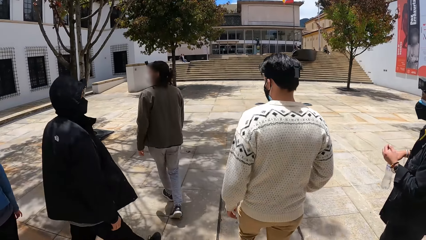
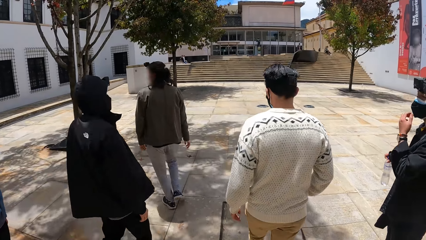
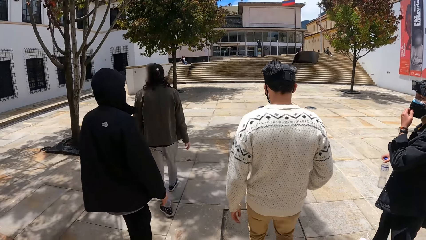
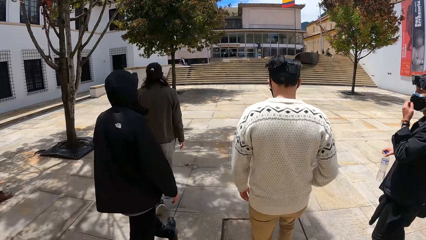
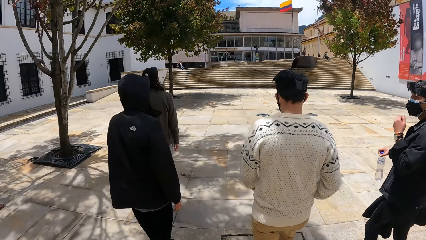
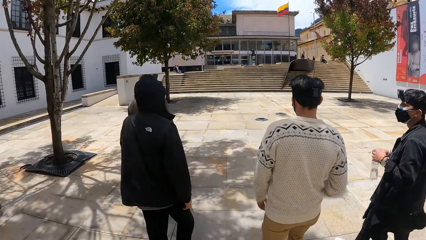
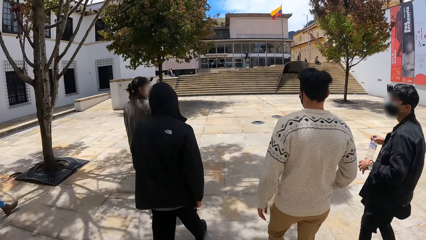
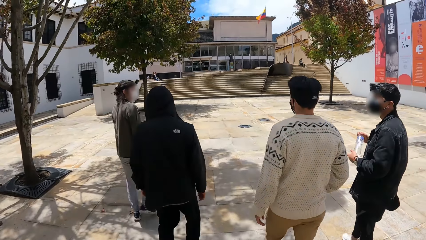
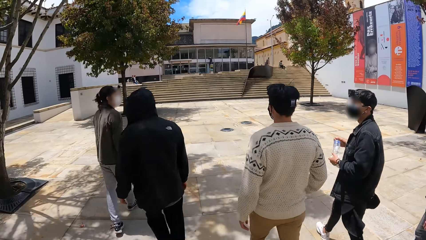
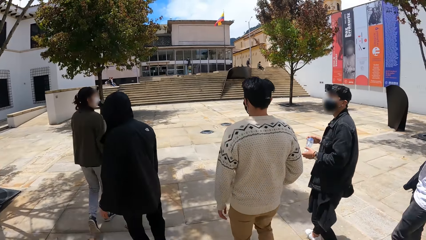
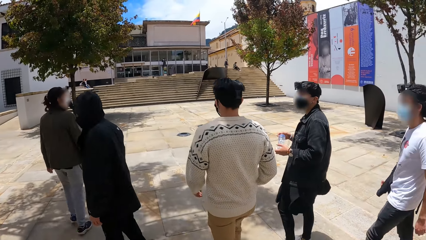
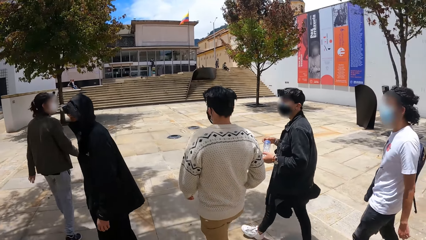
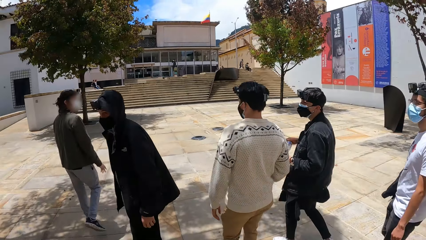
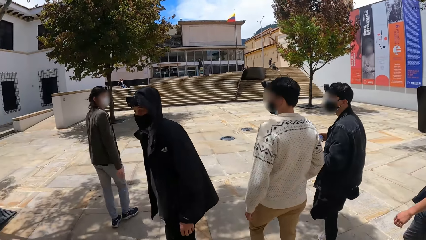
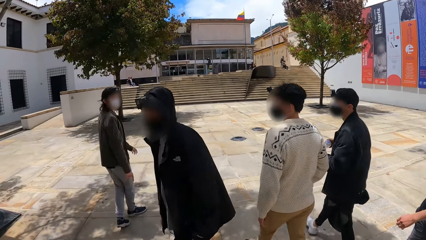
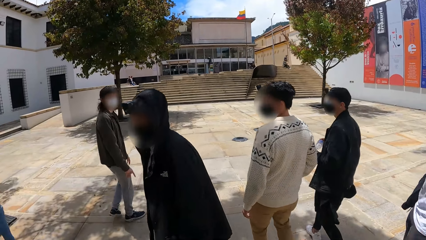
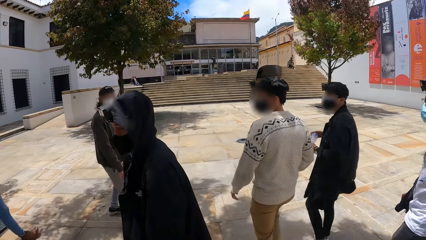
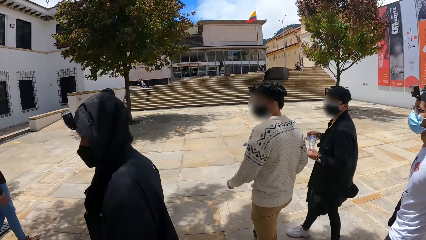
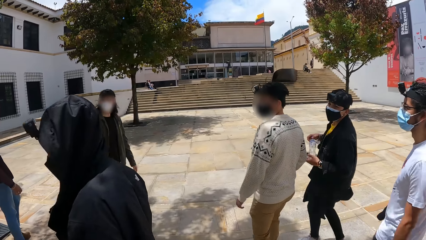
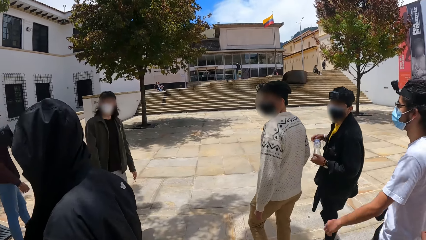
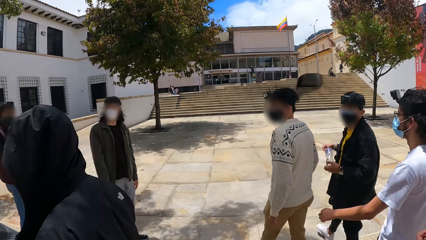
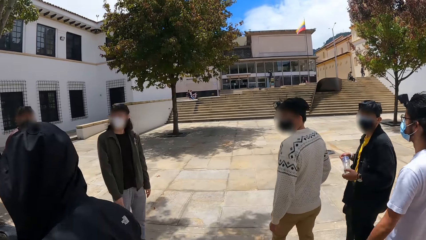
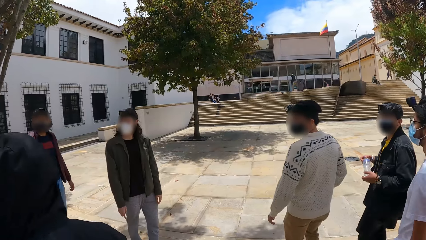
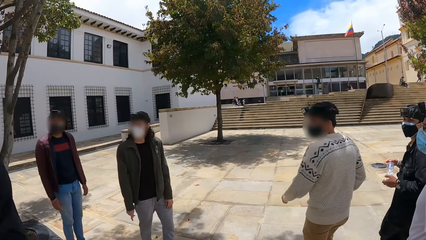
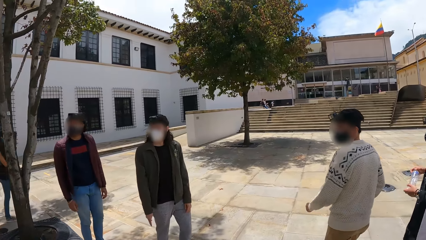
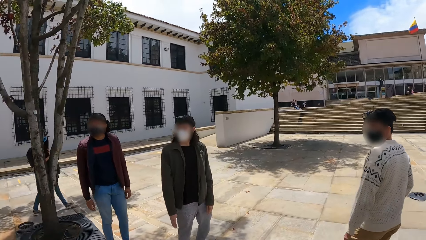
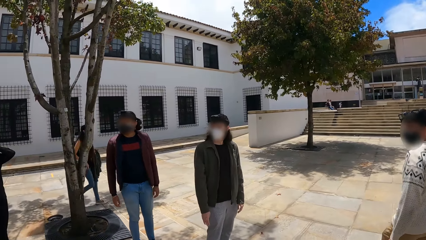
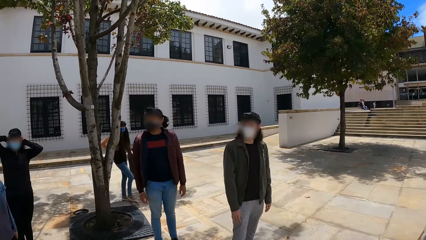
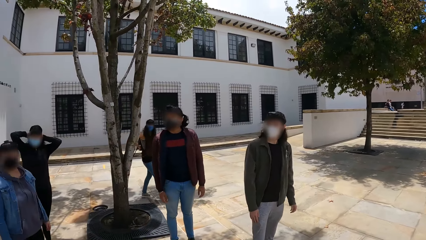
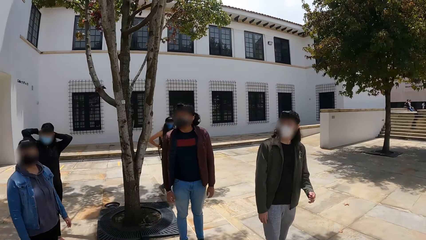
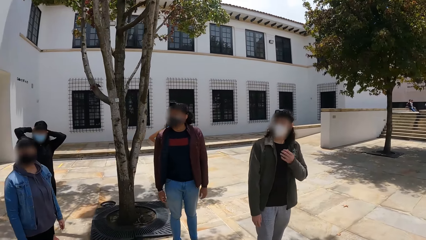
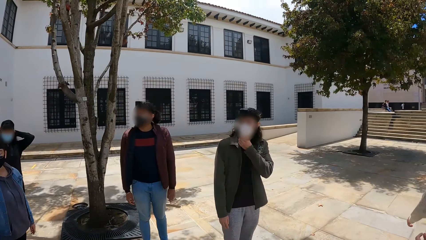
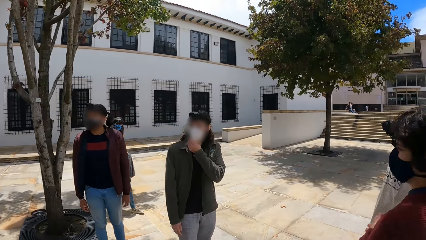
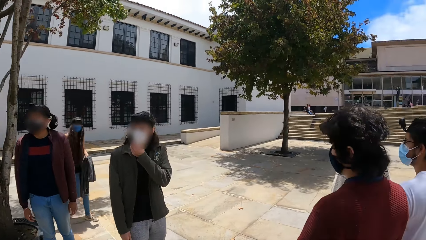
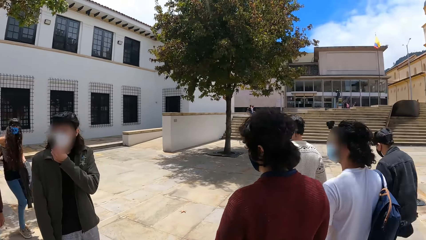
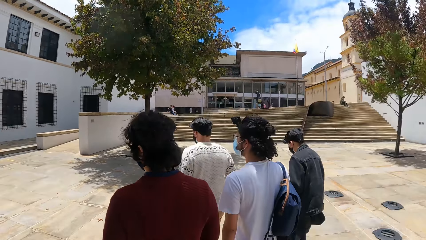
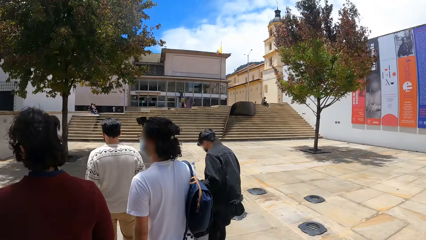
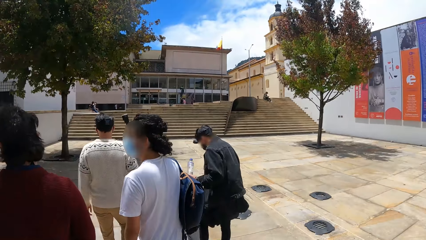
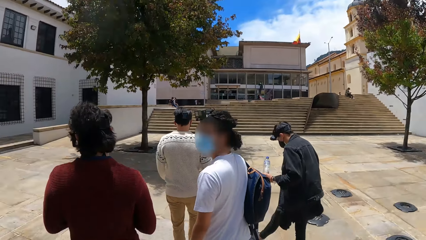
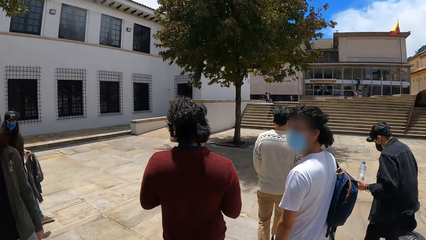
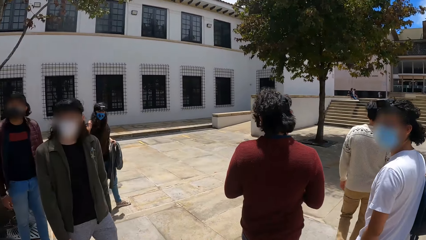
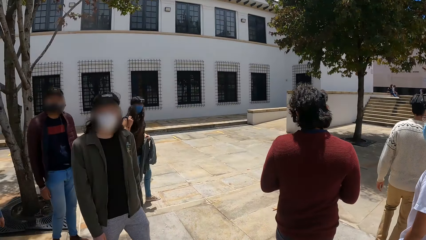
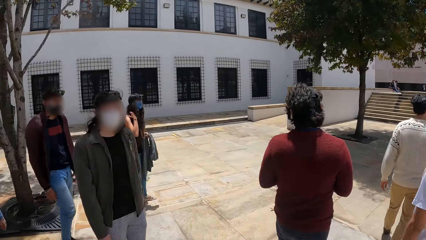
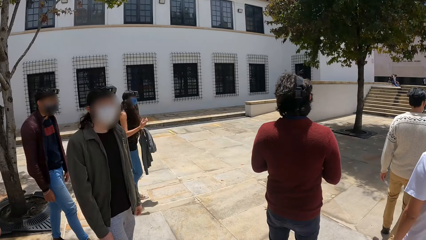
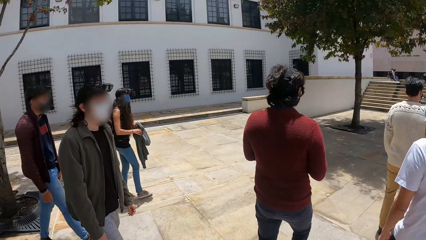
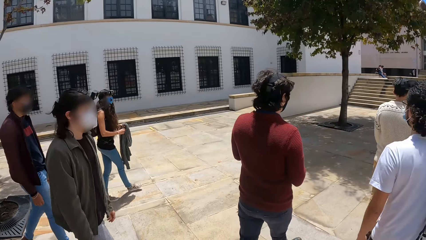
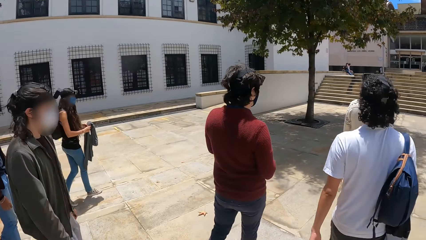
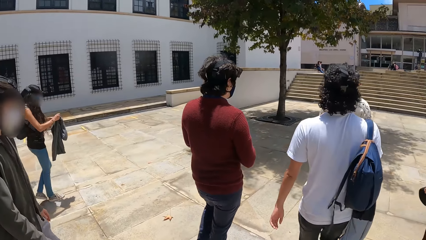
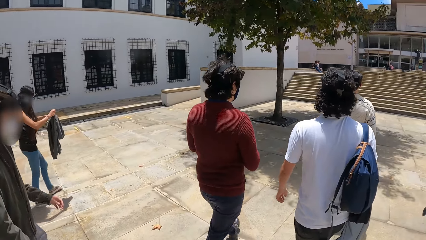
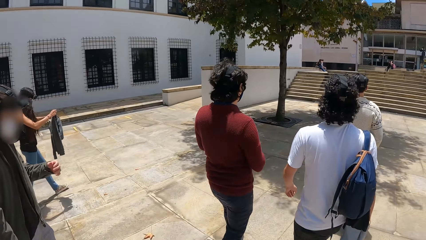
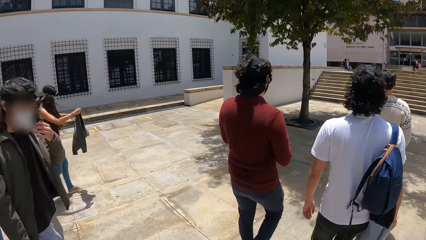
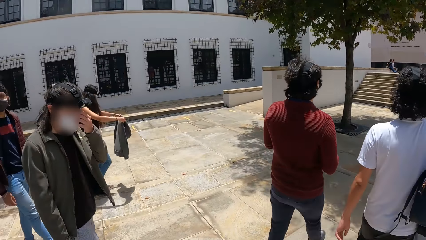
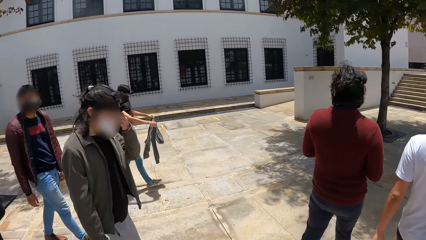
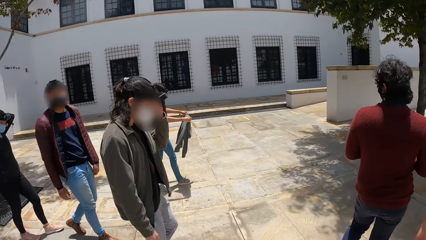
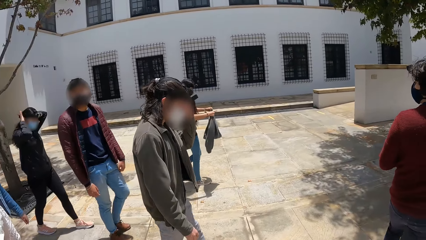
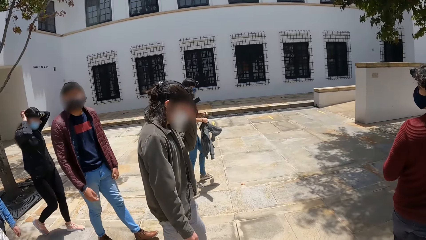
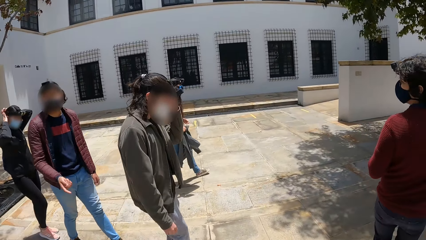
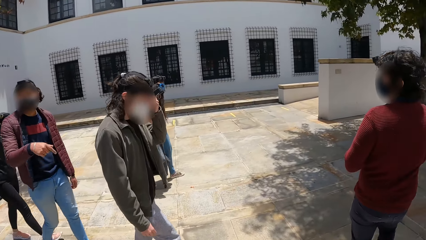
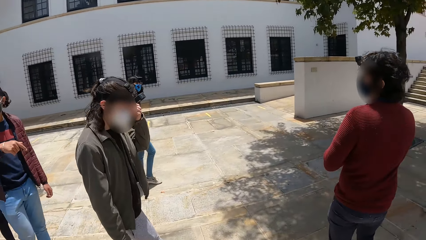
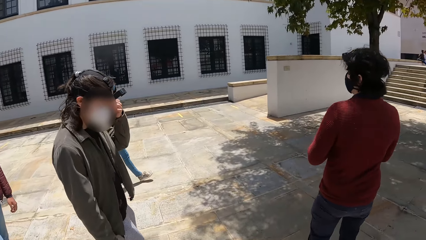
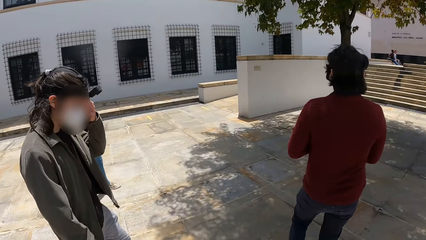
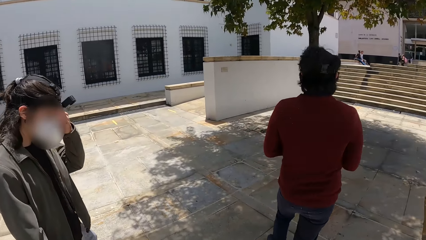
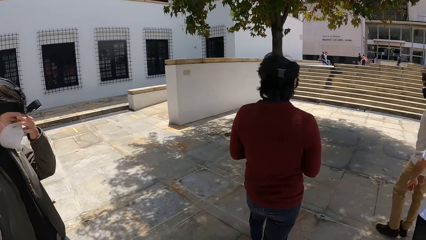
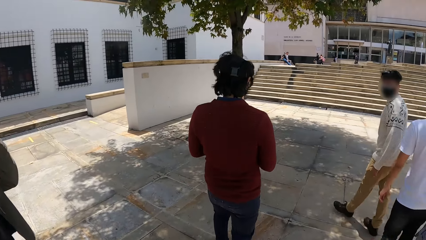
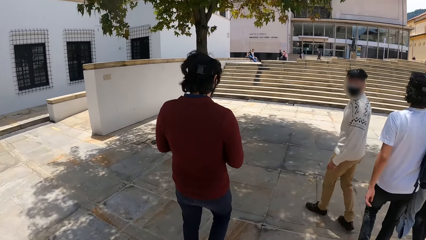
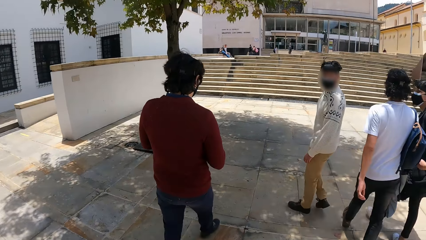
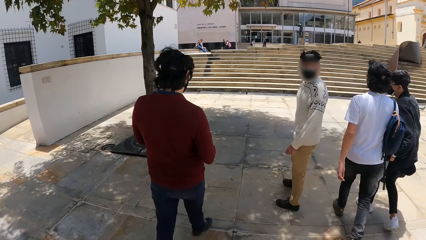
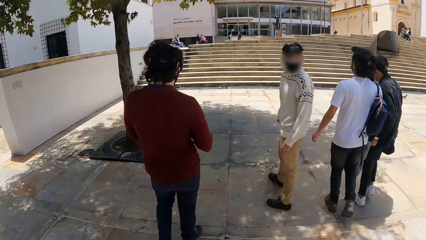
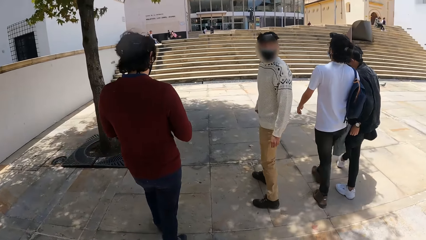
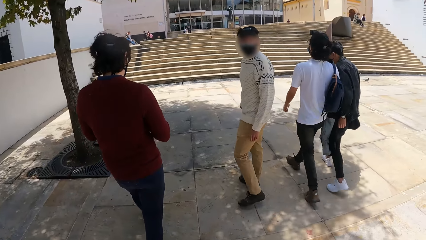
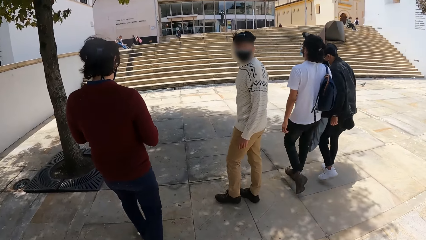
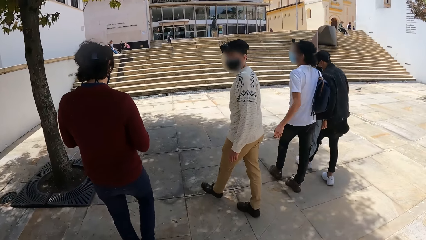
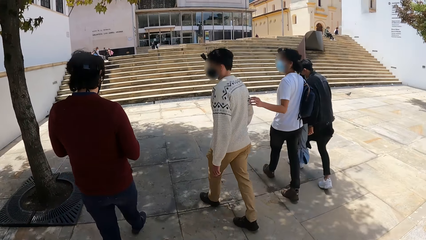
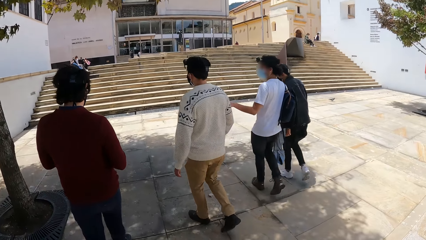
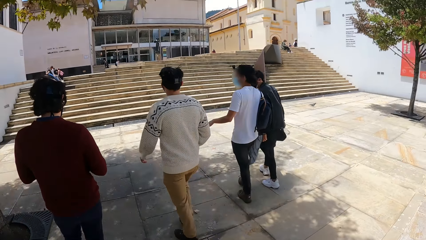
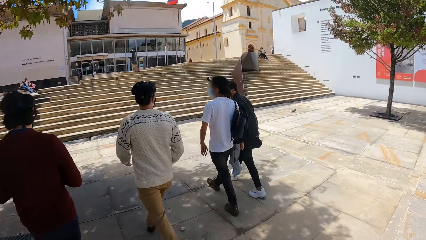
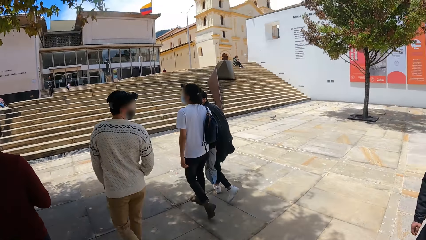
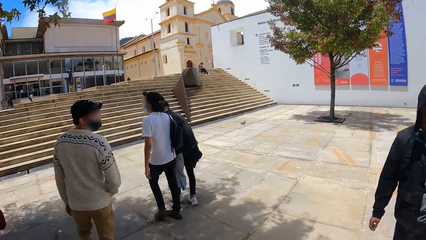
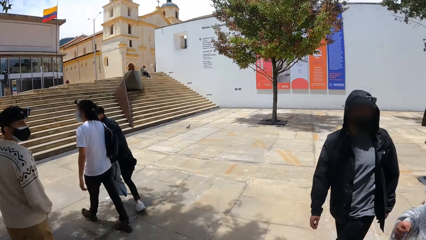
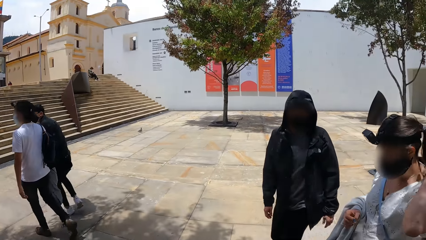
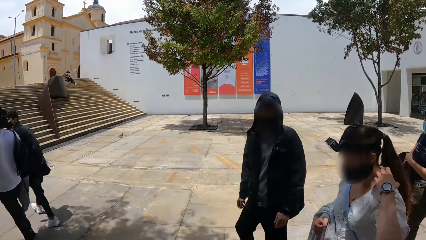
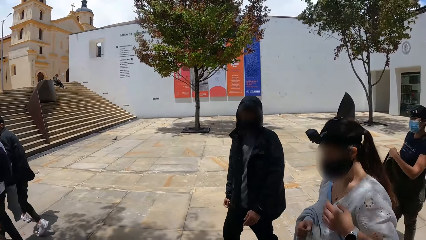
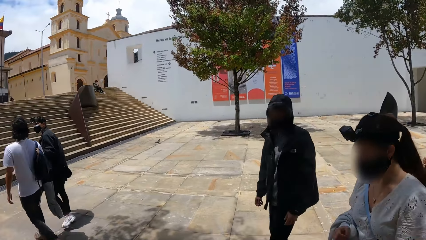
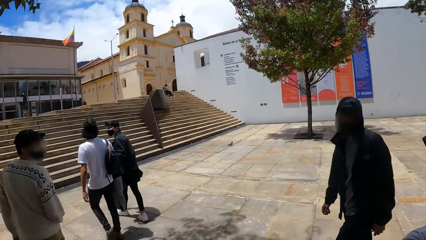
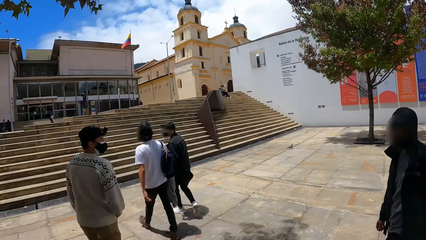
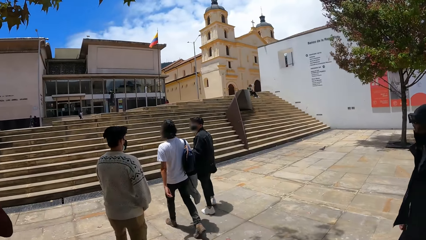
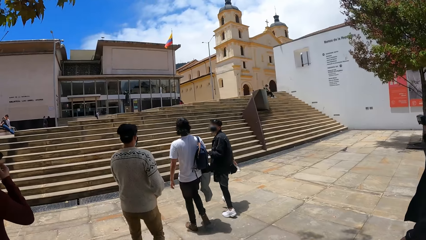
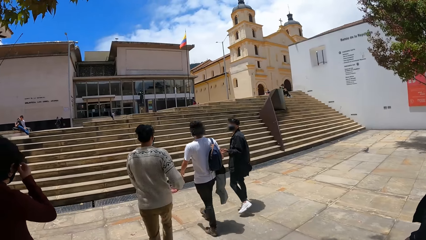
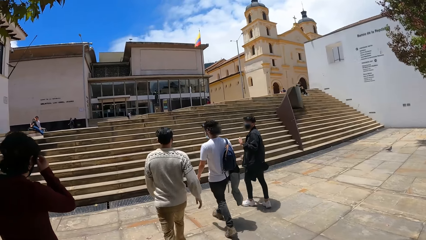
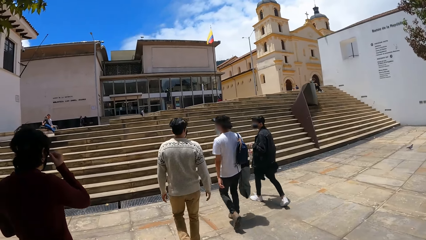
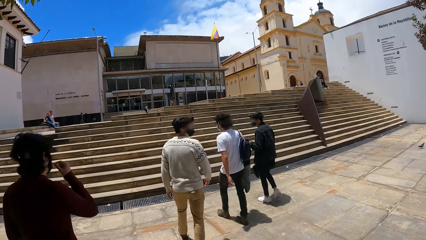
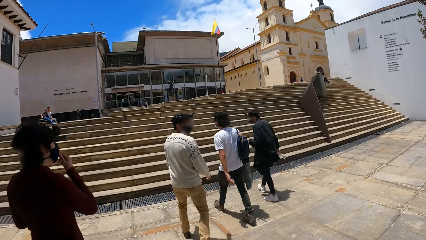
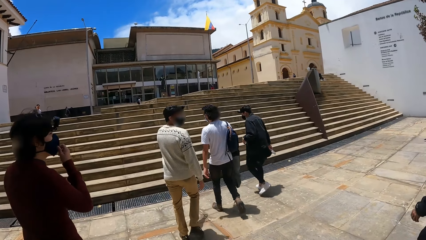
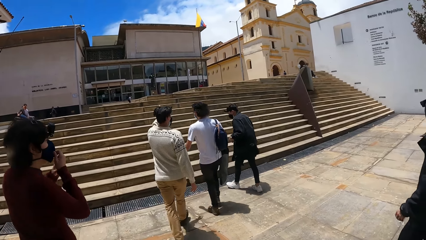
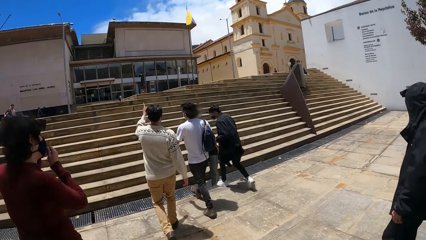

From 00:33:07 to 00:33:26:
A man holds a bottle of water with his right hand. He touches his face mask with his left hand. Another man walks in the pavement. The first man holds the bottle with his hands. A third man touches his face mask with his left hand. A fourth man walks in the pavement. A lady walks in the pavement. The lady adjusts a bag on her shoulder with her right hand. She holds a jacket with her hands. The third man scratches his face with his left hand.
